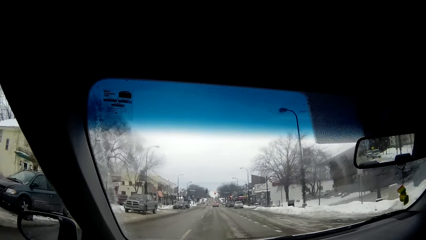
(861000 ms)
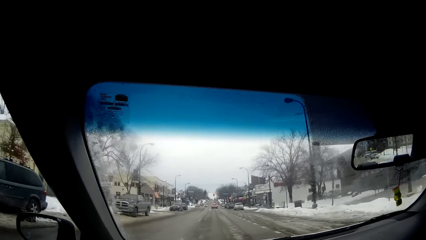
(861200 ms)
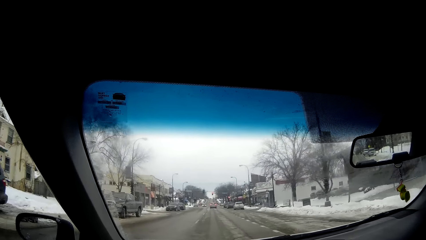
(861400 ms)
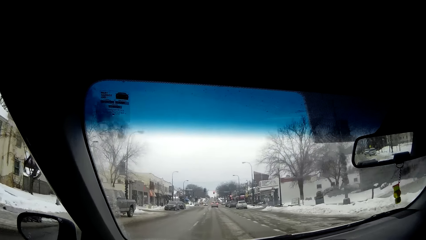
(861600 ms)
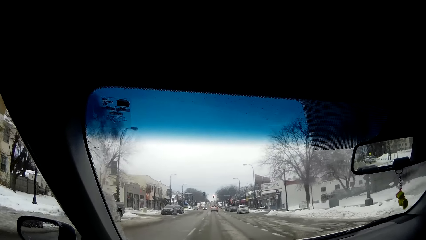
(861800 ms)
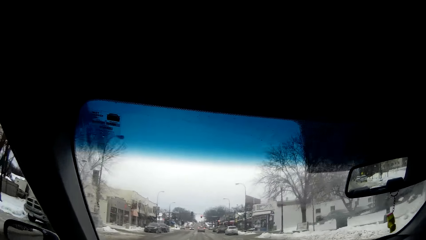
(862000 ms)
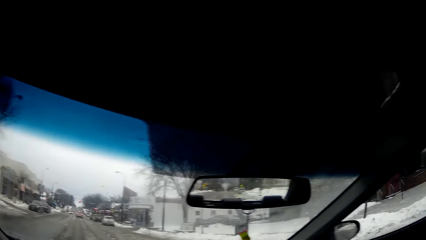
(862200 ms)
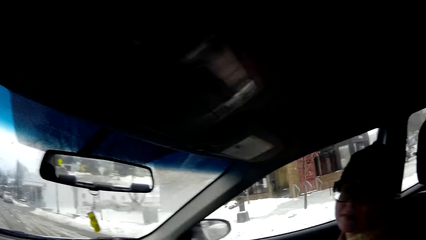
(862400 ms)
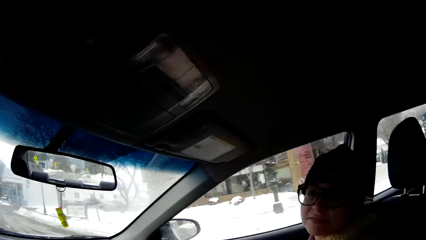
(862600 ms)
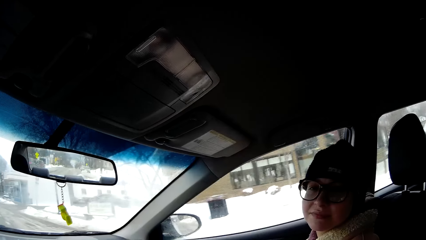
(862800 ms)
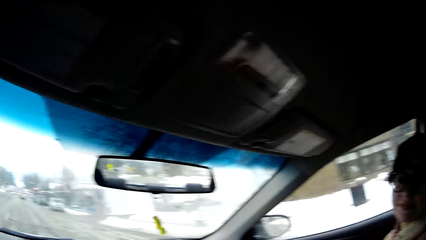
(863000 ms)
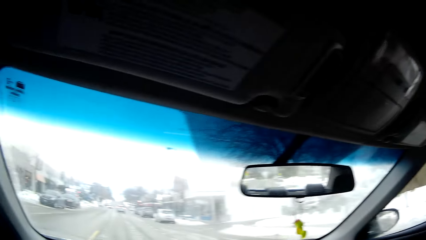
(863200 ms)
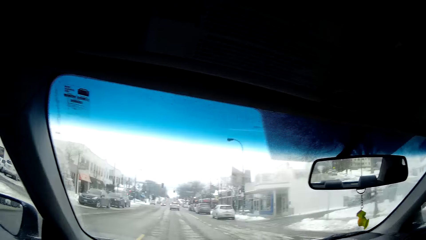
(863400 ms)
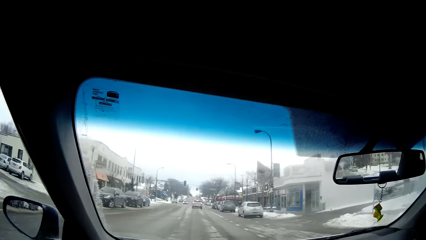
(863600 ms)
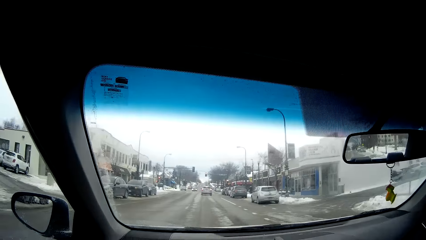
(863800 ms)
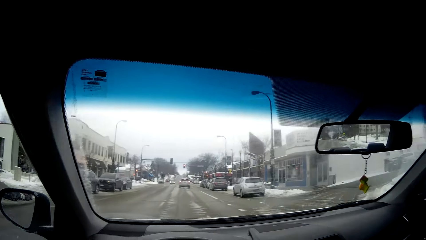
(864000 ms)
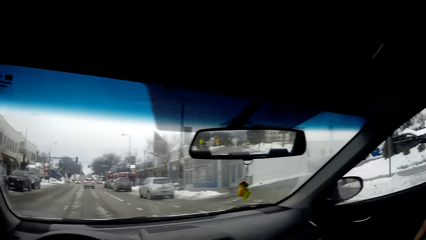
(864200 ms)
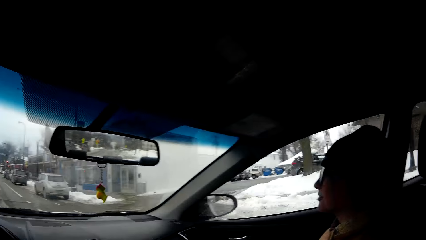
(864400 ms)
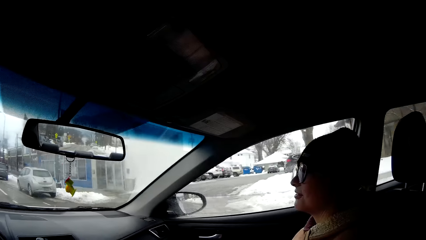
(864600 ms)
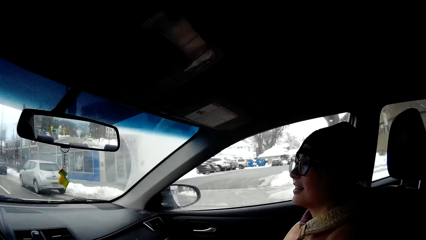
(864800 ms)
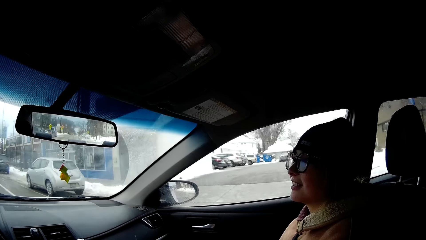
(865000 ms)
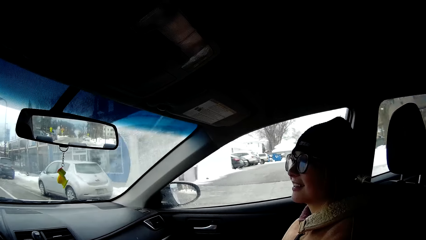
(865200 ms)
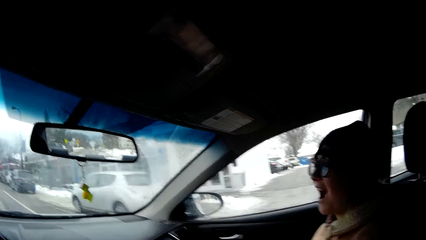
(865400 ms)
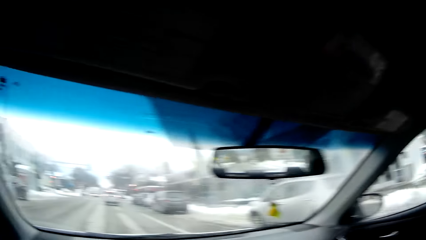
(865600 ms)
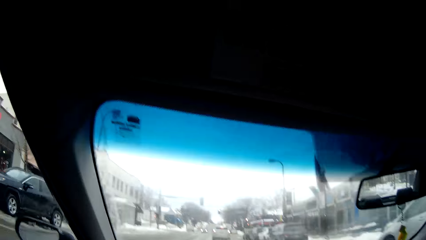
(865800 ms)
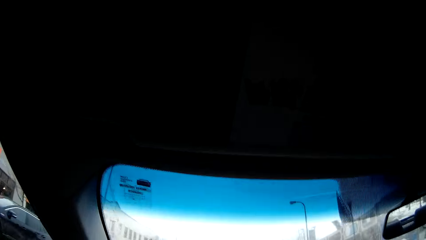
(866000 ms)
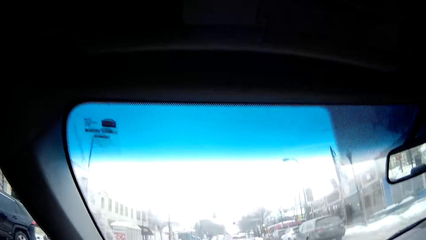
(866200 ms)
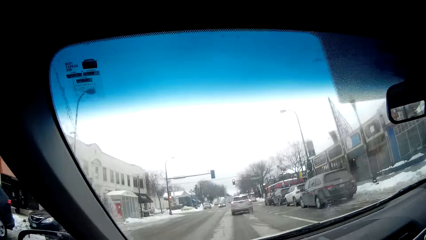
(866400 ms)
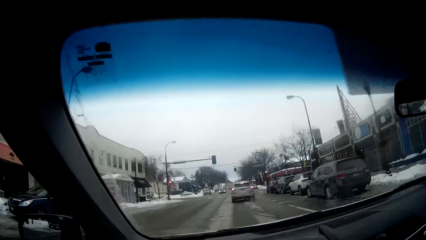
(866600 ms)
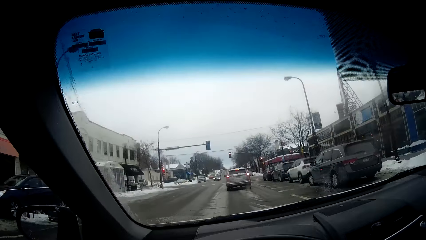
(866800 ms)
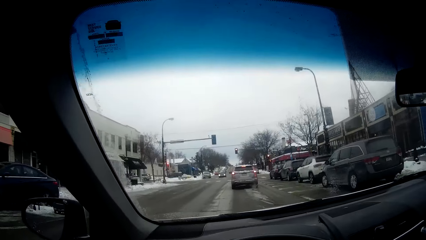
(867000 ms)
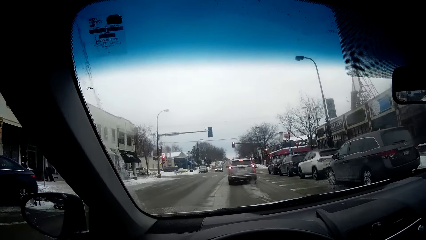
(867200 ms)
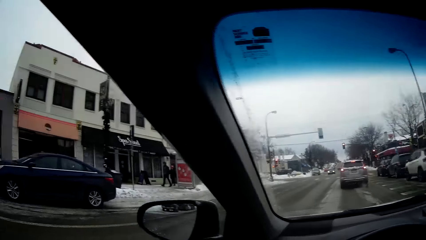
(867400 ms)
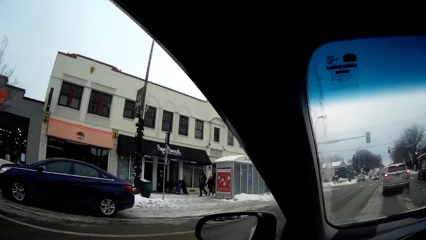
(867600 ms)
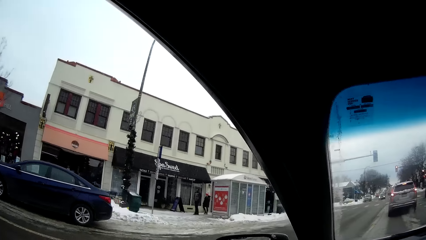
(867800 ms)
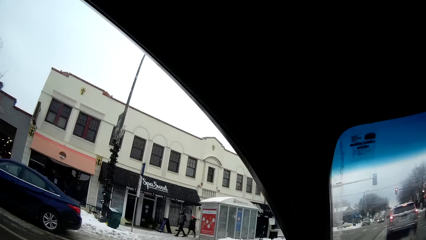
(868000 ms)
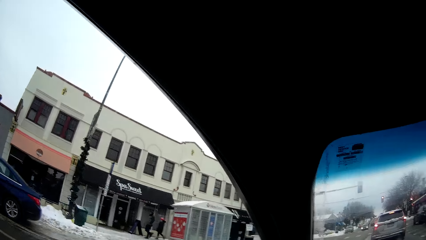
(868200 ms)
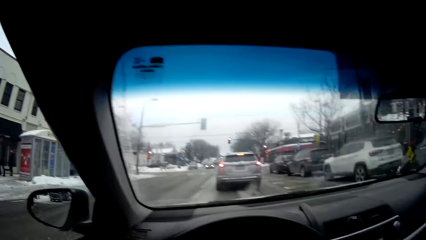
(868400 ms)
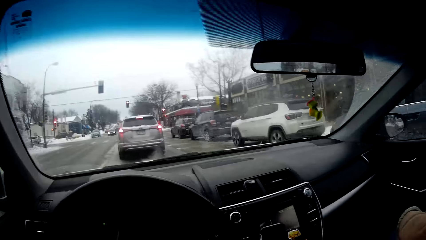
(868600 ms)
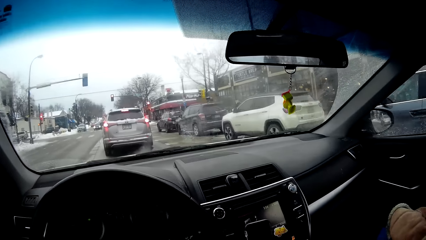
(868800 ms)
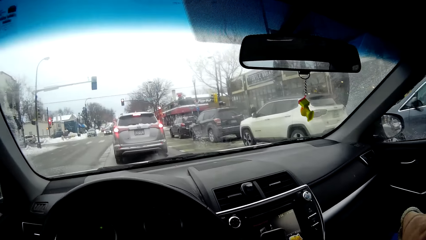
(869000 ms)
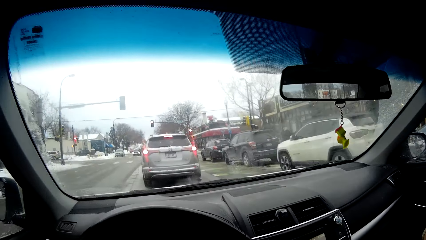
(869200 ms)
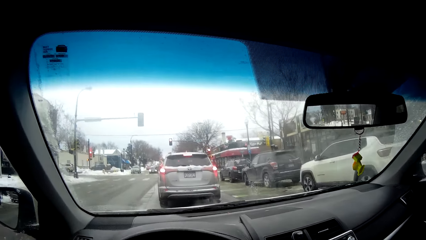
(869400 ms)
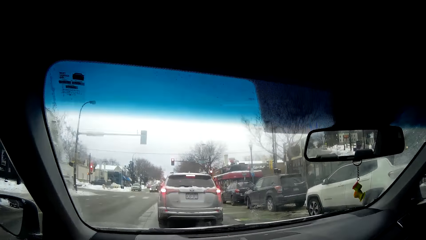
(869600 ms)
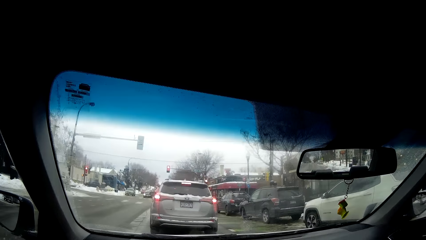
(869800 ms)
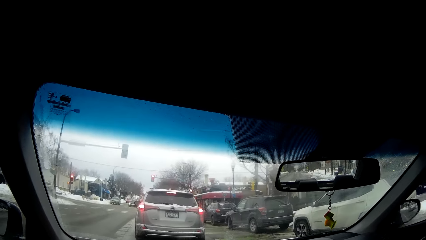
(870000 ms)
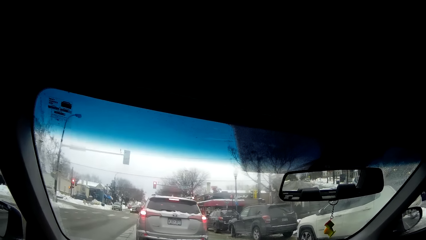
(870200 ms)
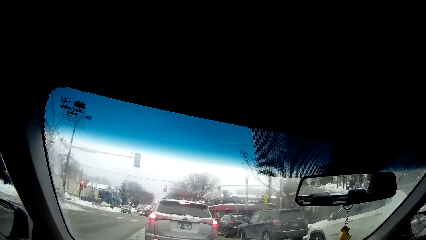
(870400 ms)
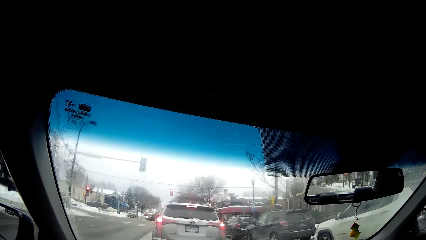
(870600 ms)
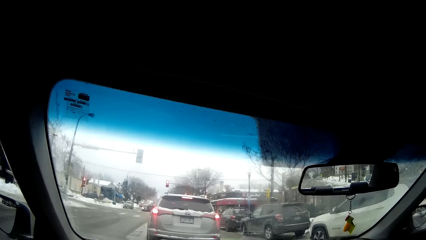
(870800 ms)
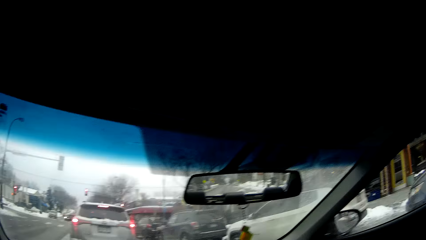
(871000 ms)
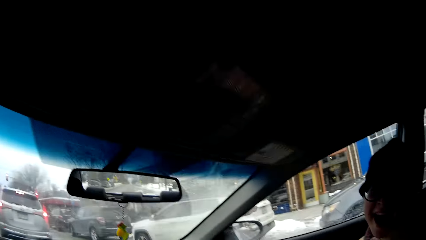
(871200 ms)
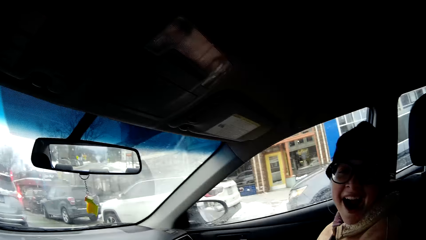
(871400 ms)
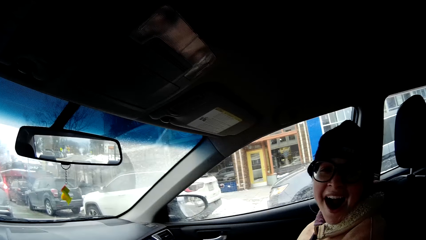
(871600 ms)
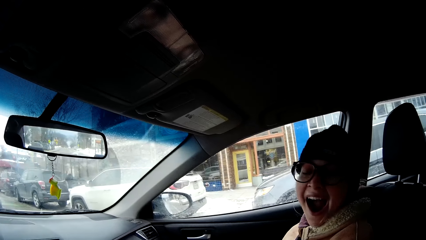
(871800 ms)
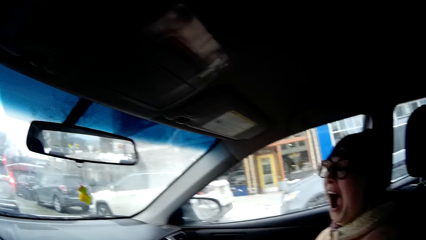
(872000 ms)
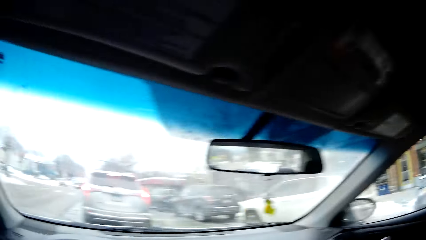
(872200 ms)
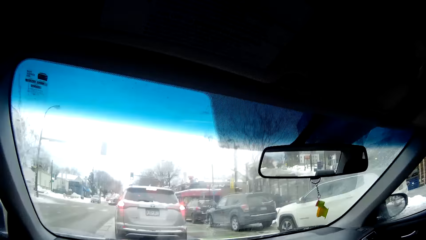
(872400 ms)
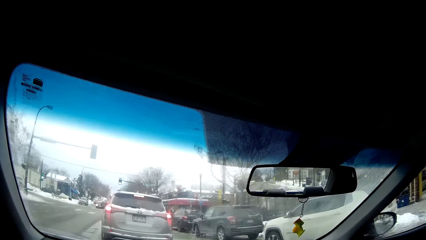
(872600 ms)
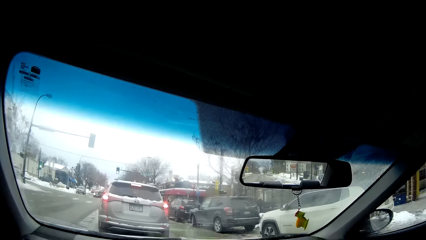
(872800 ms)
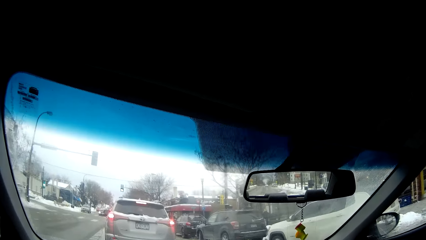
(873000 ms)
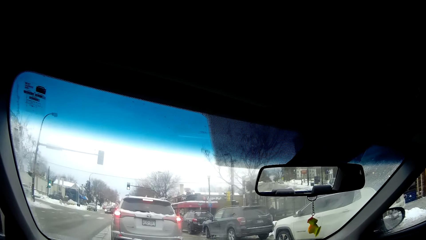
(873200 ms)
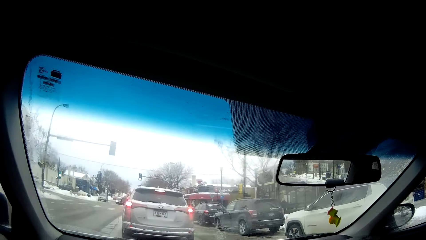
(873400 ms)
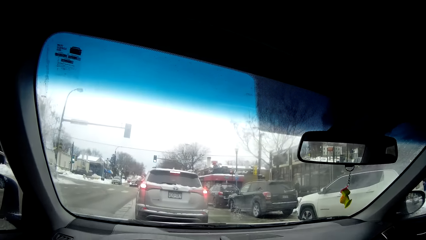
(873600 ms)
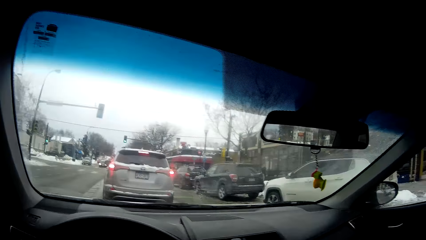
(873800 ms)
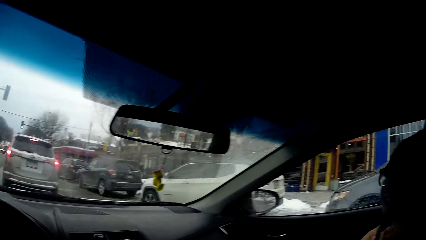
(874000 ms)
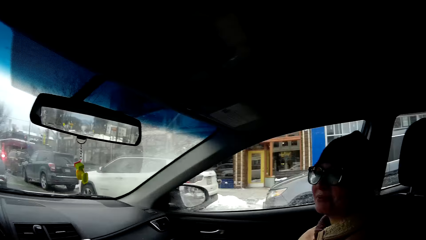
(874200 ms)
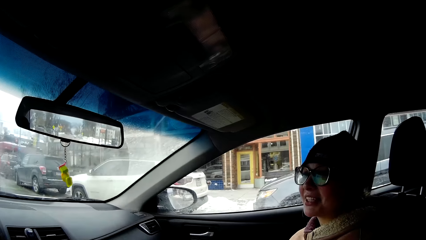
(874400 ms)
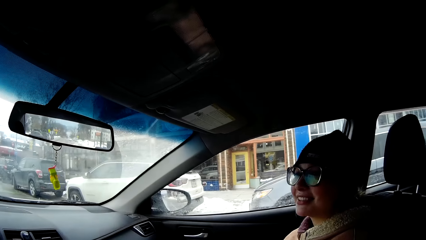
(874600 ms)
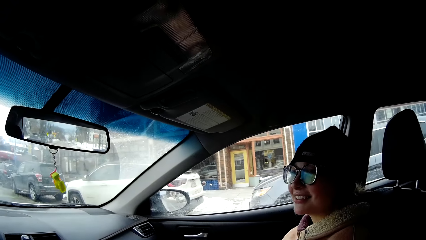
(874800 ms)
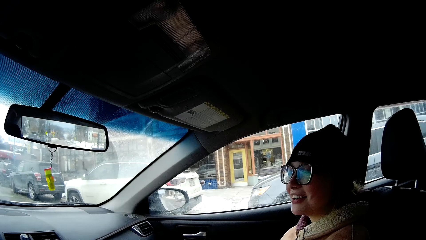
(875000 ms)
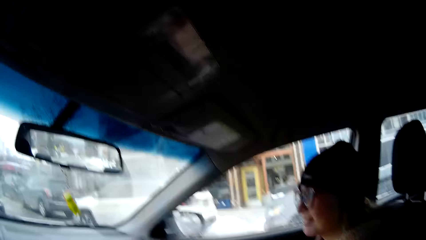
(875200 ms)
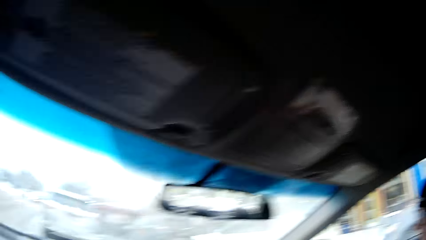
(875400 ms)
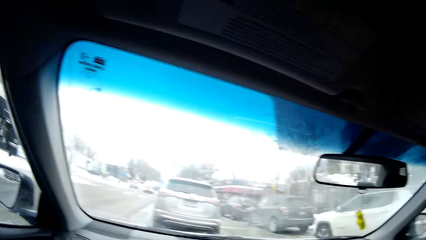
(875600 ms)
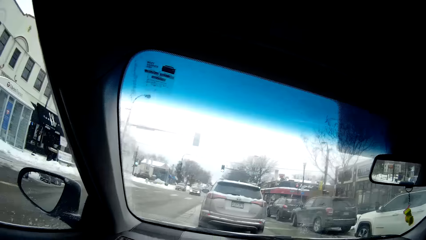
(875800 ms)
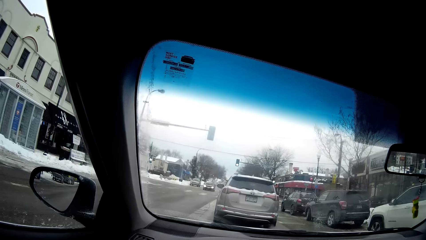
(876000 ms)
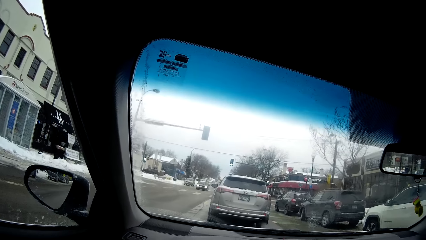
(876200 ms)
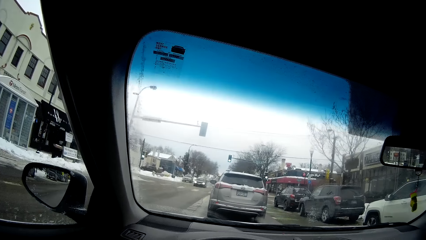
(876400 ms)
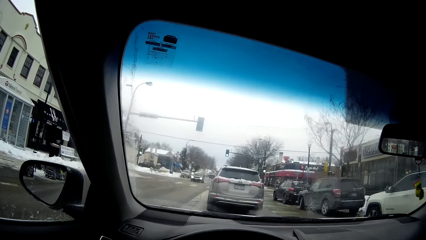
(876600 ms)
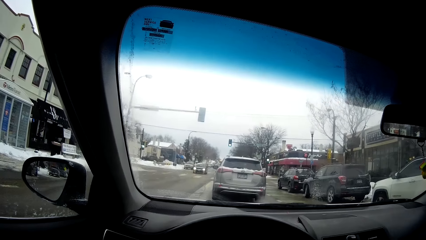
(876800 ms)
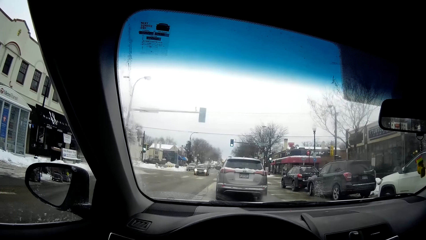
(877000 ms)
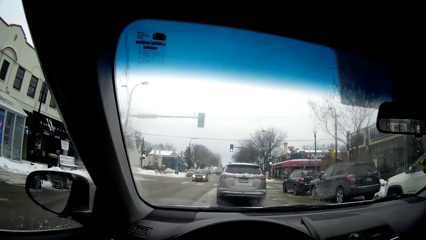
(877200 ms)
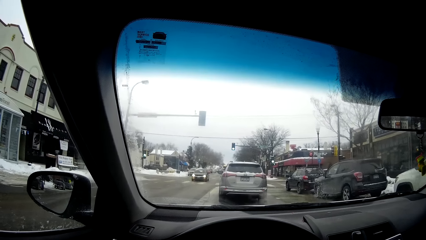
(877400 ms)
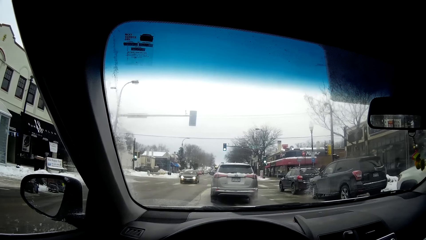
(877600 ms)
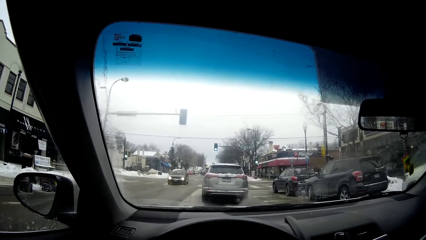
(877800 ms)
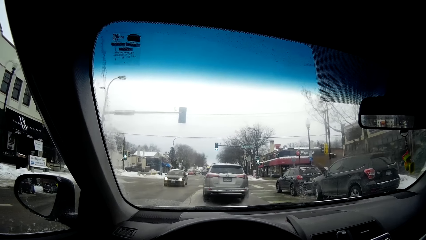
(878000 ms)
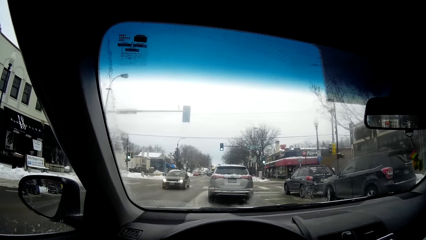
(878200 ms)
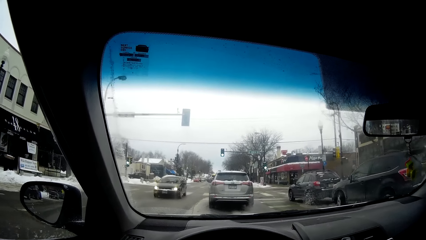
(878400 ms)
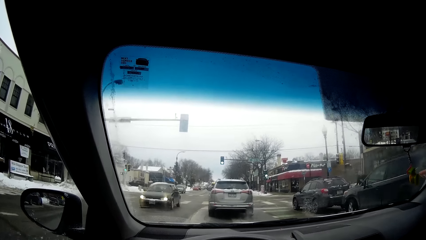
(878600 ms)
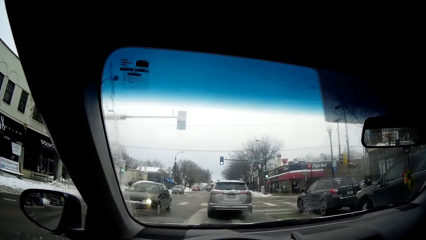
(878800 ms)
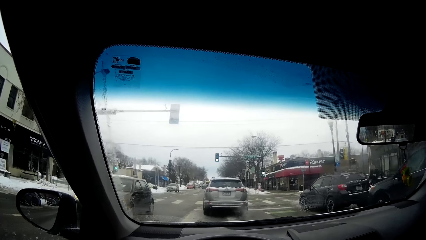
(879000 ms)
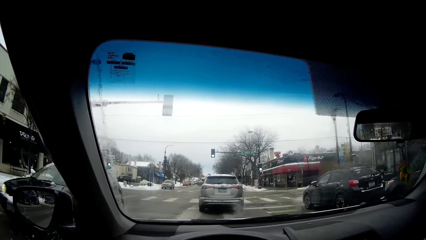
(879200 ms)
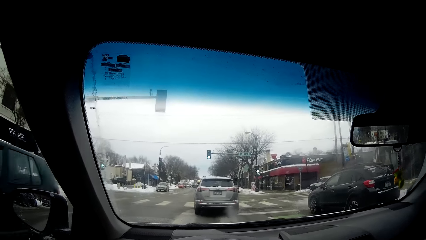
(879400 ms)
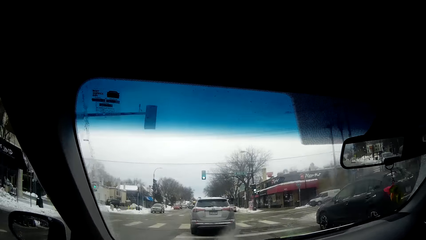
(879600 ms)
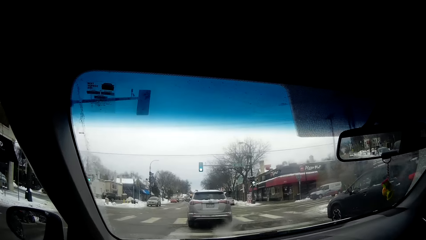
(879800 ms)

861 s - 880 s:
The camera wearer looks at a woman. They turn the head to the right. They turn the head to the front. The woman talks to the camera wearer. The camera wearer turns the head to the right. They turn the head to the front. They turn the head to the left. They stop the car. They turn the head to the right. They turn the head to the front. They turn the head to the right. They turn the head to the front. They drive the car.
